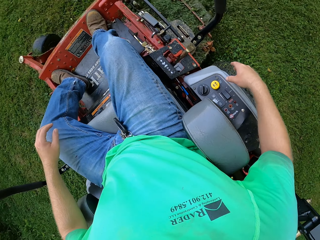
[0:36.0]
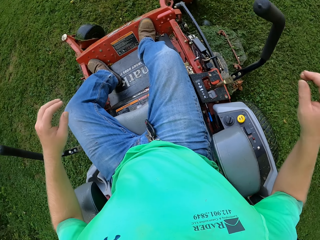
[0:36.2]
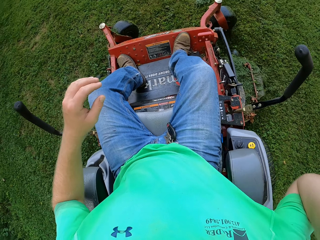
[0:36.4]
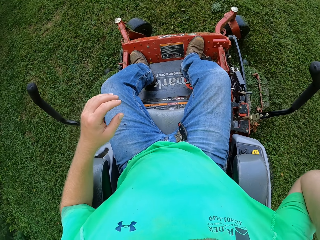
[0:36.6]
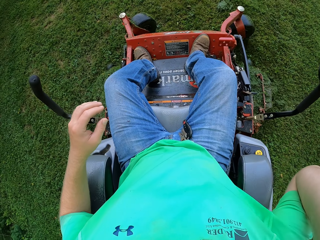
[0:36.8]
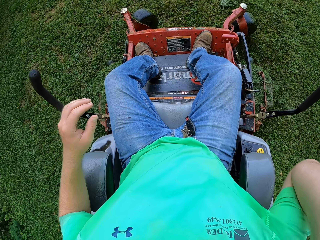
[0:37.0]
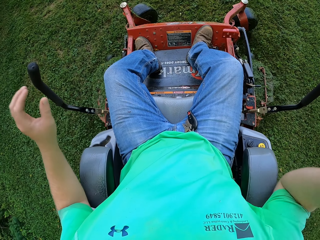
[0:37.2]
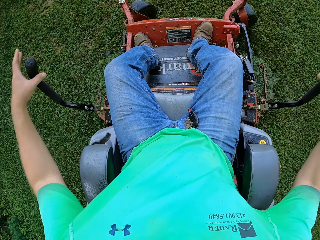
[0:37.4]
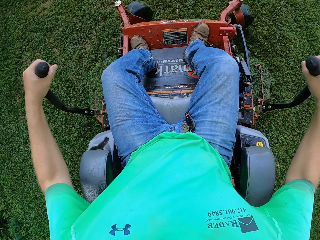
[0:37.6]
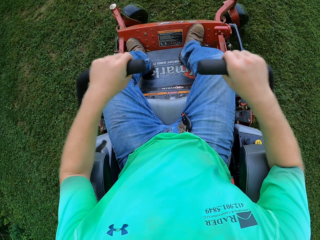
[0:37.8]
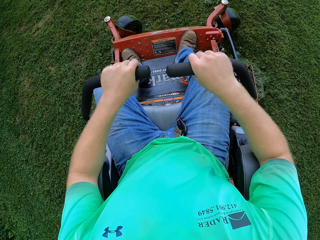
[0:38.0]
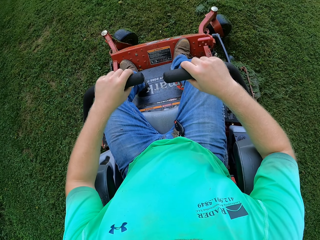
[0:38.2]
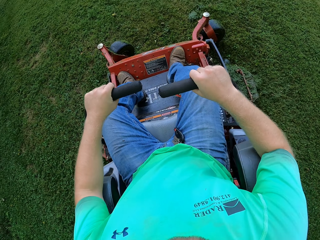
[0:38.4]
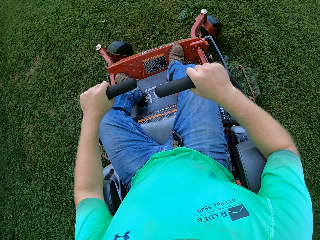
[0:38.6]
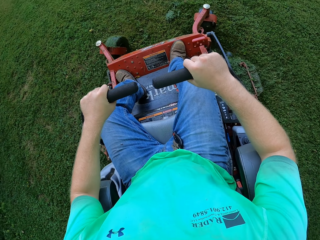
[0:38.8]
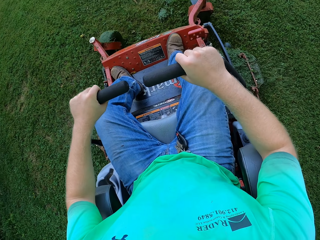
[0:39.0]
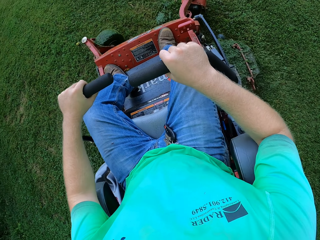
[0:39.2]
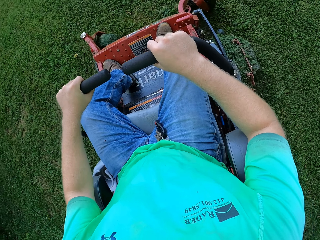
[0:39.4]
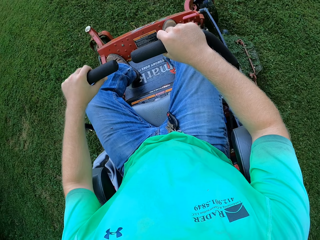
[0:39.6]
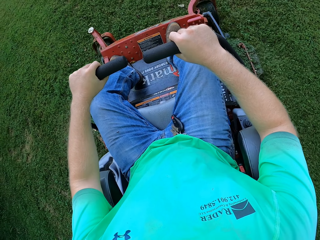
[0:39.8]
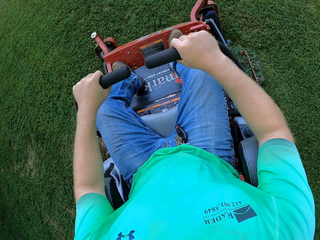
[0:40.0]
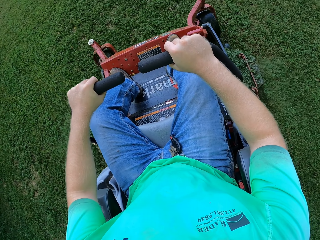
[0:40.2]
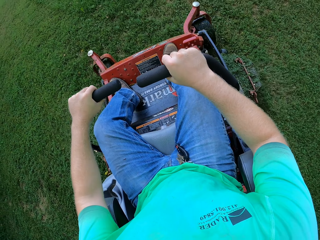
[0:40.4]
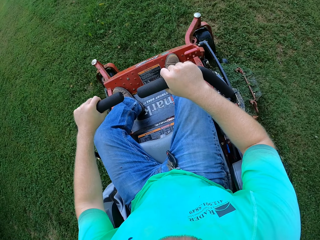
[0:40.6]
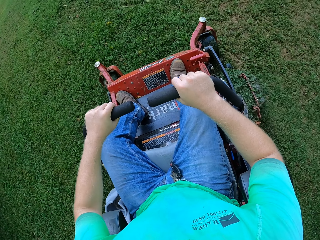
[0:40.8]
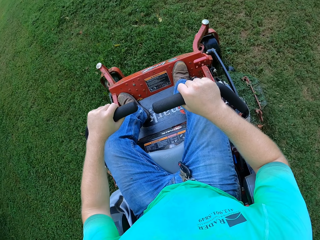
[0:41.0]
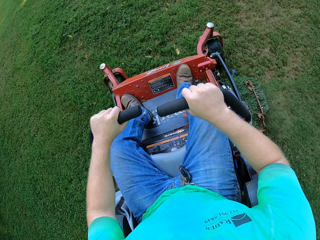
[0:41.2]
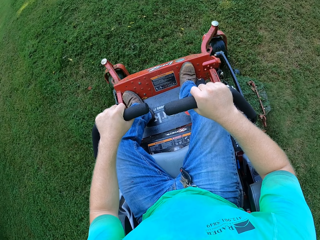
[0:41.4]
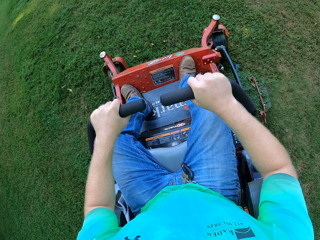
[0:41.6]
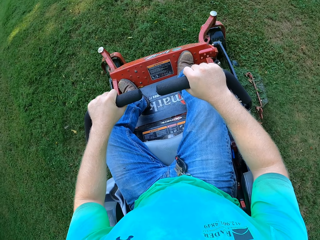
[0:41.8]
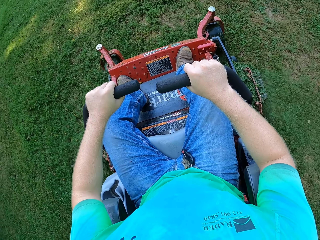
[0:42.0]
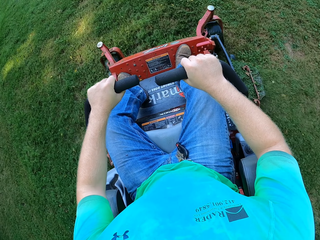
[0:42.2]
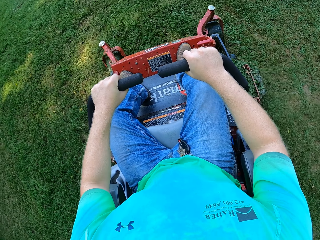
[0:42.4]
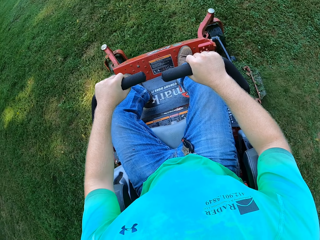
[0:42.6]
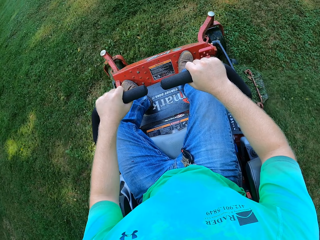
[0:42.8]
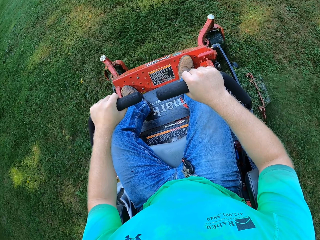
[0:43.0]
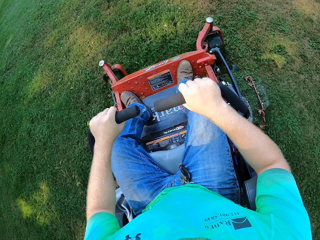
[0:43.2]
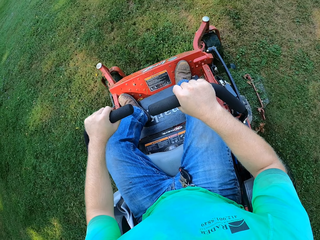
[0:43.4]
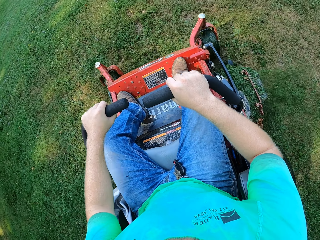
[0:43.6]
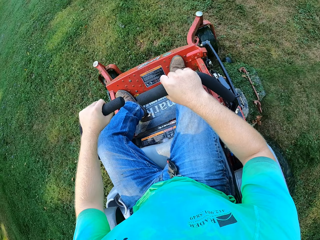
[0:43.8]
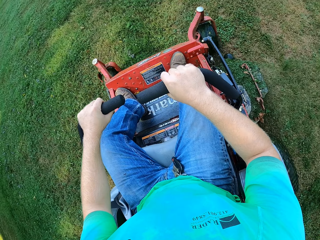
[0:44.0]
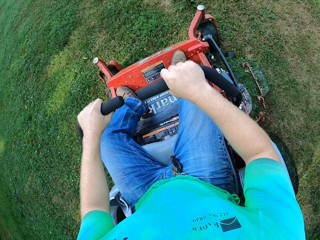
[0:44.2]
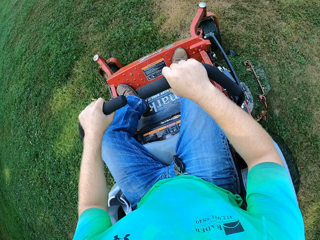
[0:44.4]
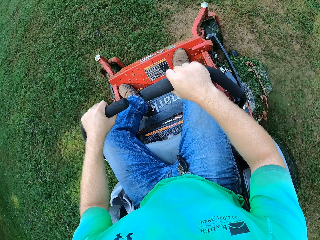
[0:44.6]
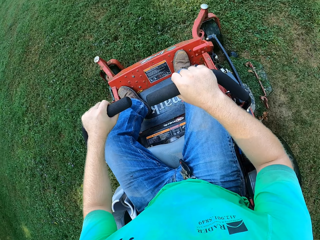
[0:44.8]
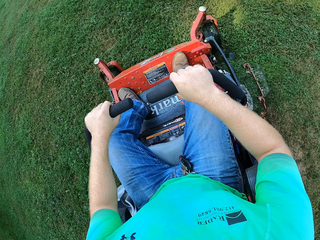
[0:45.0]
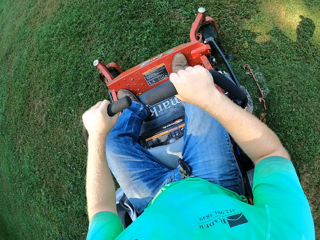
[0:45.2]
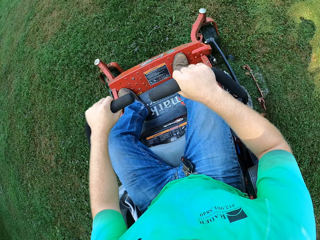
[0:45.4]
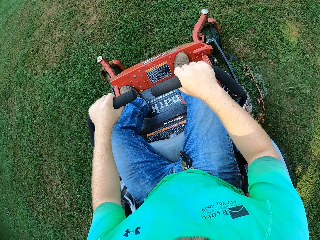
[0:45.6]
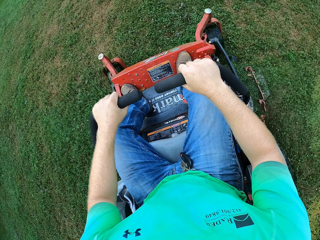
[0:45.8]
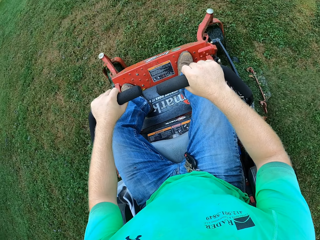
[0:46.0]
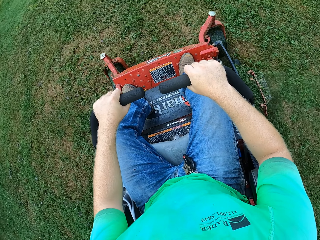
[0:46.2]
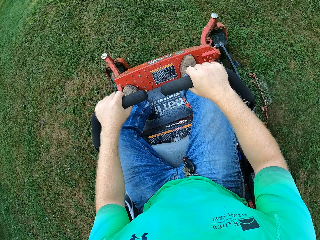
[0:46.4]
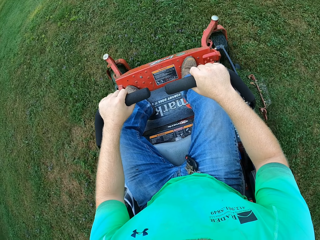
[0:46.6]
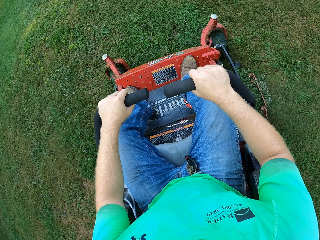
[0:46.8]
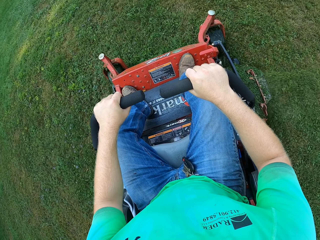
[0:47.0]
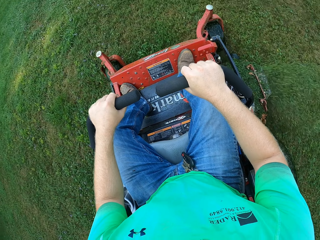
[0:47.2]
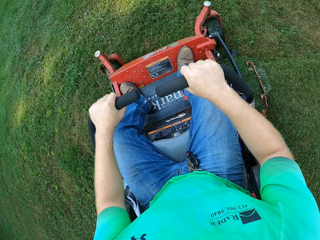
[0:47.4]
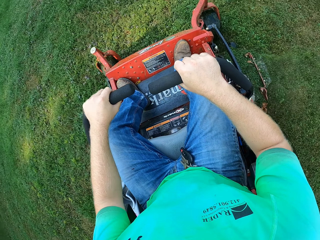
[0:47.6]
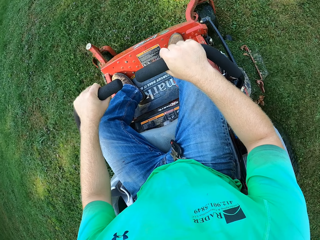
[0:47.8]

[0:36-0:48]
The camera wearer holds the ear muffs with the right hand. They pull the handles of the riding mower with both hands. They move the side handle with both hands forward. They mow the lawn with the riding mower. They operate the mowing machine with both hands. They drive the mowing machine forward. They mow the lawn with the mowing machine.

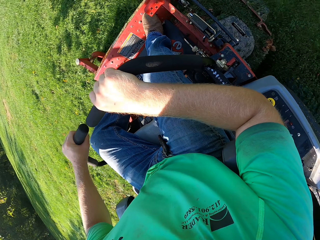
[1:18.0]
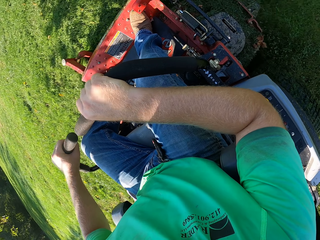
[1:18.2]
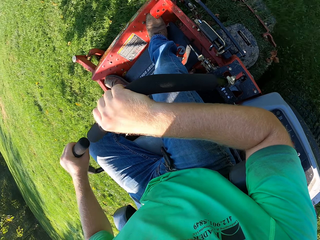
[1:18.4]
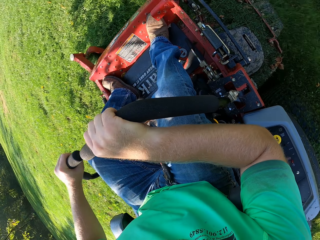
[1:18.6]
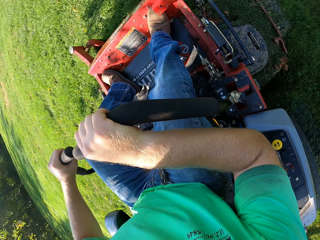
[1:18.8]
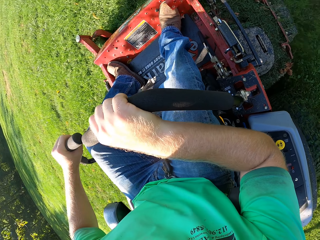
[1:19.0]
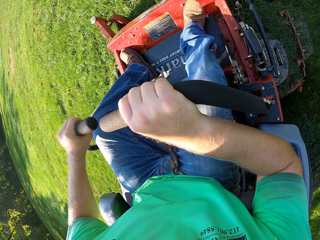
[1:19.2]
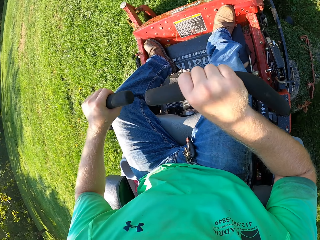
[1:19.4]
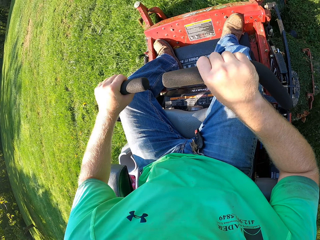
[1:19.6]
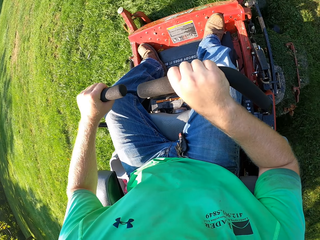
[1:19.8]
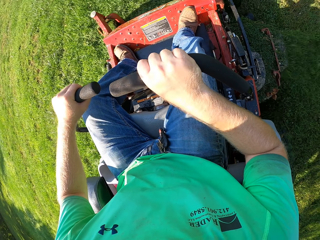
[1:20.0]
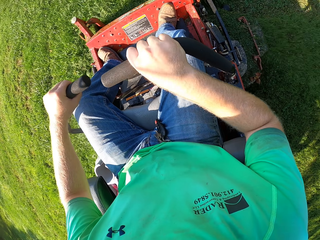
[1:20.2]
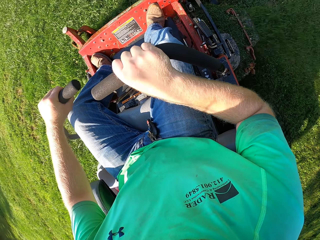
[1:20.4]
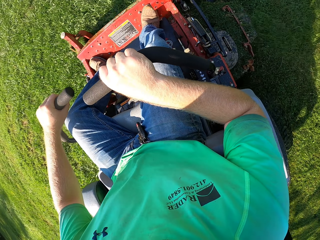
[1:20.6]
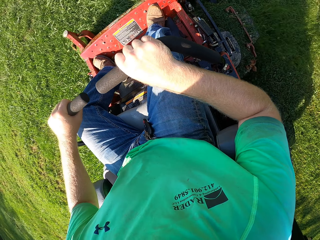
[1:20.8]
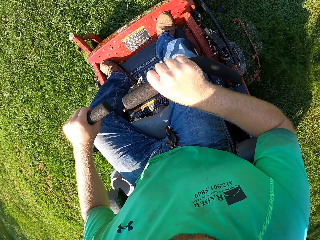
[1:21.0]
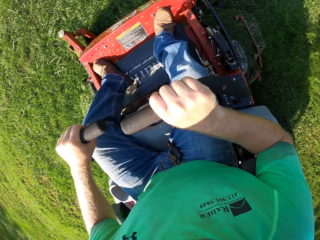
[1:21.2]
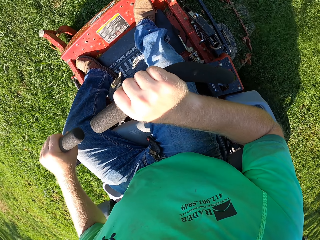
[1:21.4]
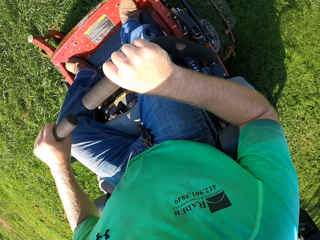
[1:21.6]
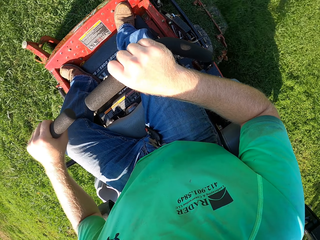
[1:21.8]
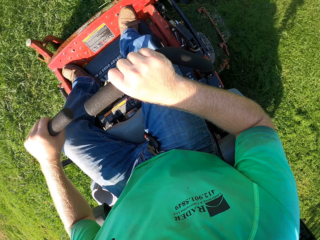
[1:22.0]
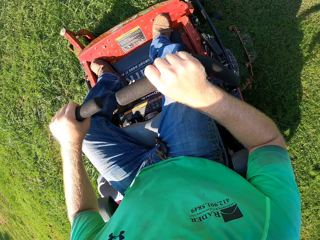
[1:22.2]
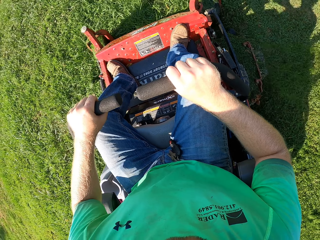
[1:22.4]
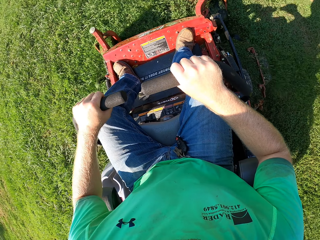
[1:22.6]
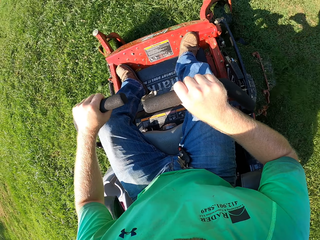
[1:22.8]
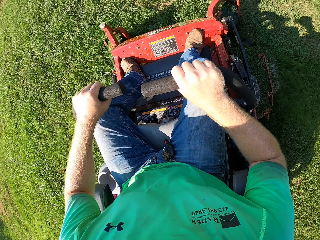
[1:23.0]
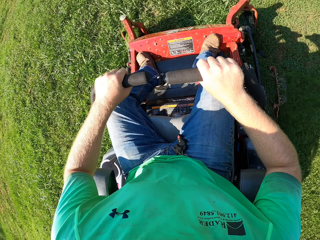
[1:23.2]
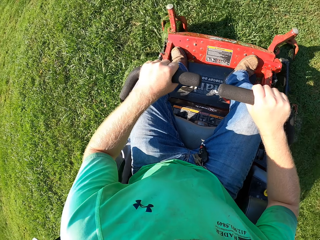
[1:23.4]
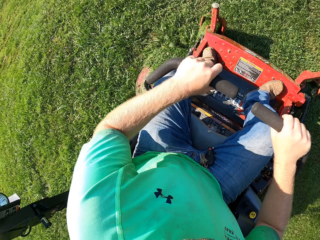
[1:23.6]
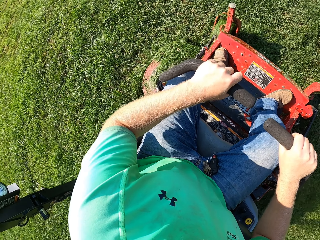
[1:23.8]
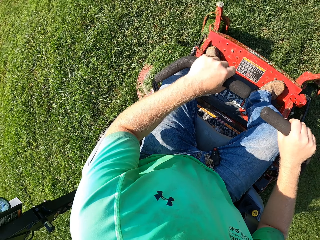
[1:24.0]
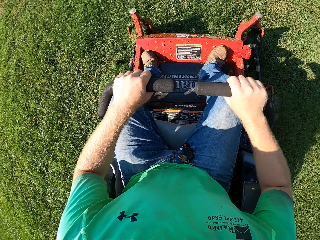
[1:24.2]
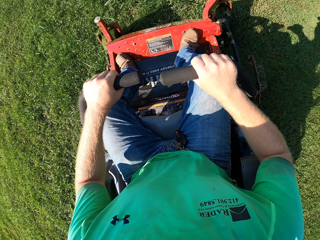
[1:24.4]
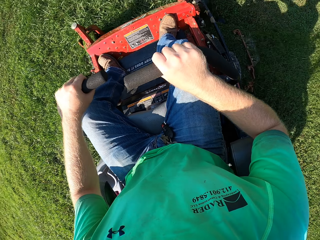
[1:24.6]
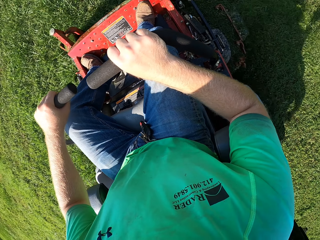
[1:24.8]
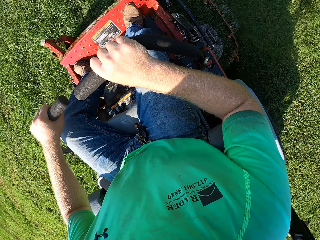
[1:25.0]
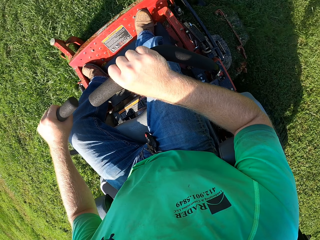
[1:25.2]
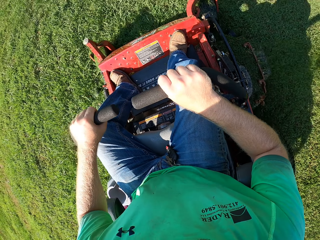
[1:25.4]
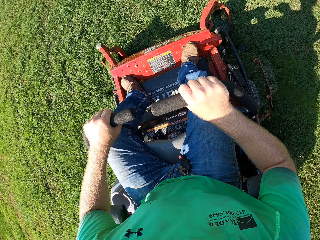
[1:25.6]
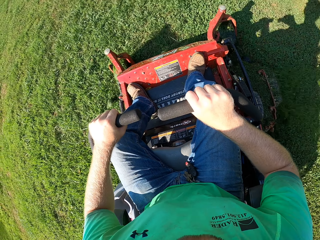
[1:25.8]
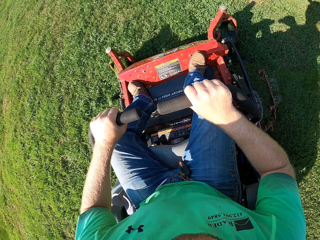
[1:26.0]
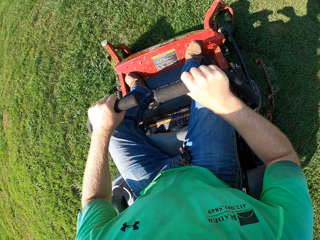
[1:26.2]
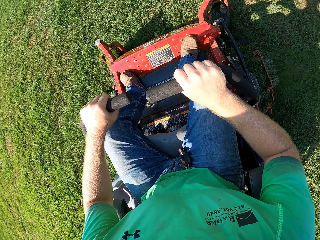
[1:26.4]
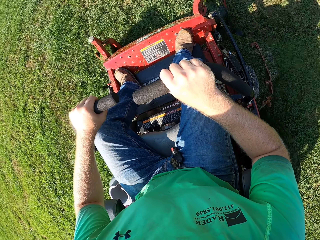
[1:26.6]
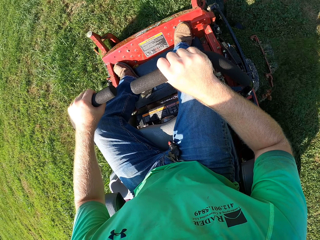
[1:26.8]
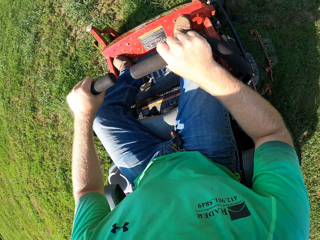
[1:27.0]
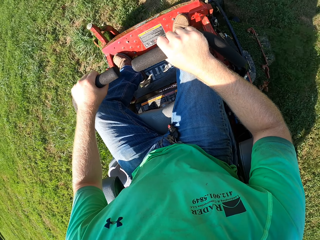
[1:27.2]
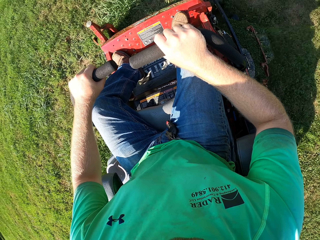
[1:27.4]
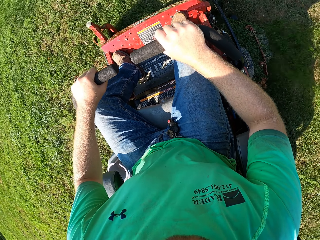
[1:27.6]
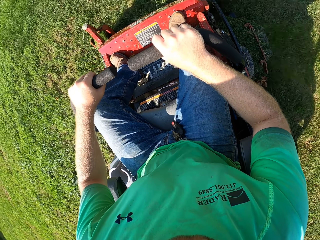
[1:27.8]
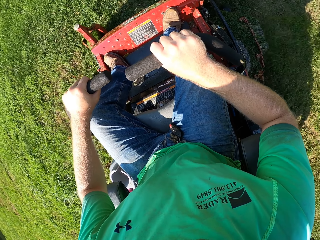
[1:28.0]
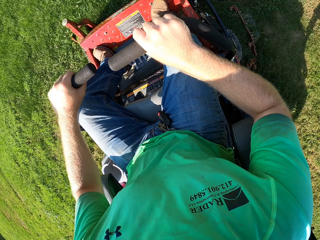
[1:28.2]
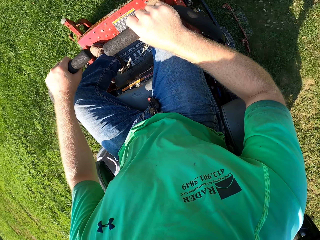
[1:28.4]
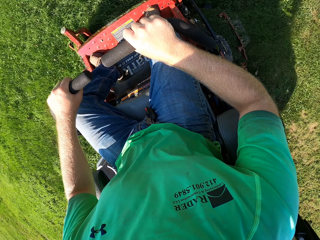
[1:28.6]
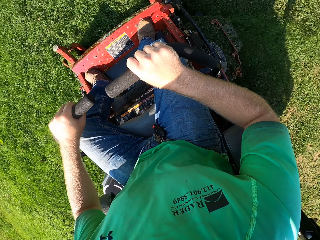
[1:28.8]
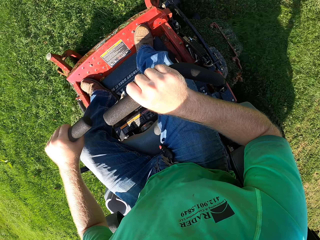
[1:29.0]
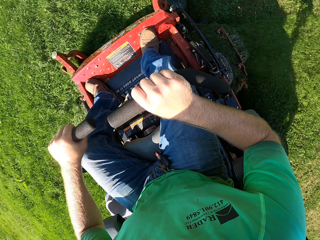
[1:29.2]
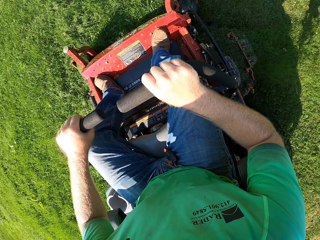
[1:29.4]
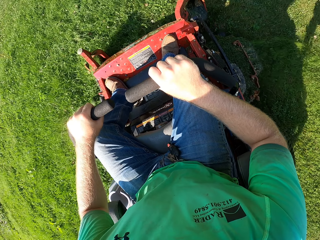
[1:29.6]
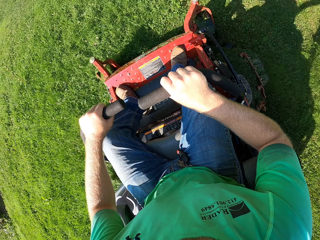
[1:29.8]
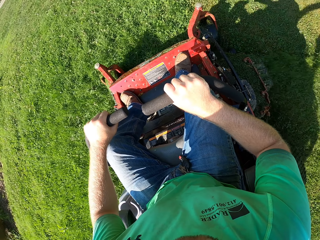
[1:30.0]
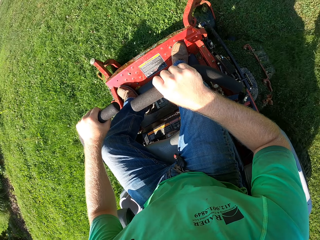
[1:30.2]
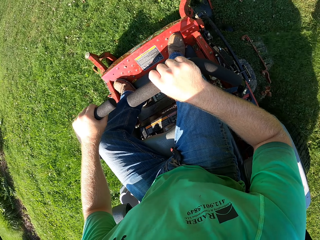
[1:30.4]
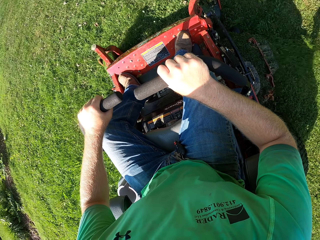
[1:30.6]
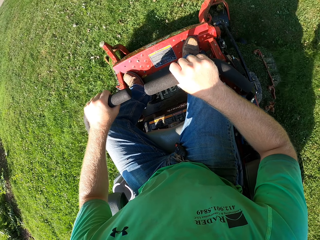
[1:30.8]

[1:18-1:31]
The camera wearer looks aside. They look around.
